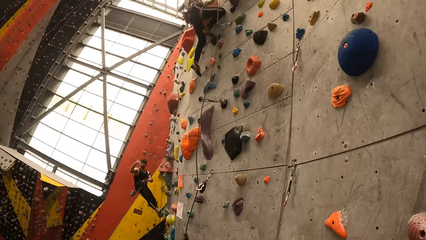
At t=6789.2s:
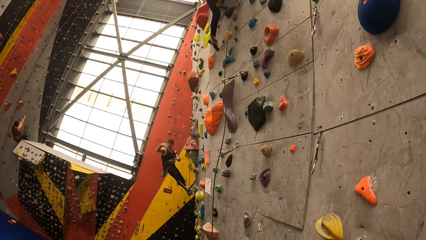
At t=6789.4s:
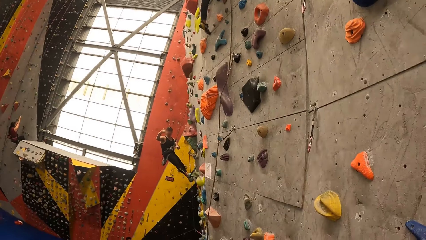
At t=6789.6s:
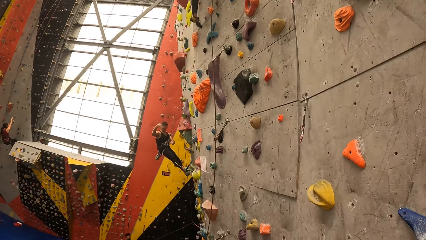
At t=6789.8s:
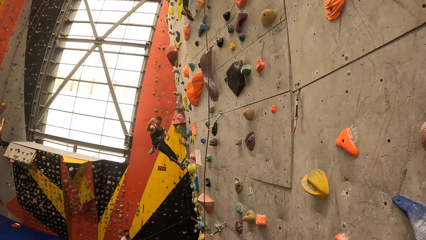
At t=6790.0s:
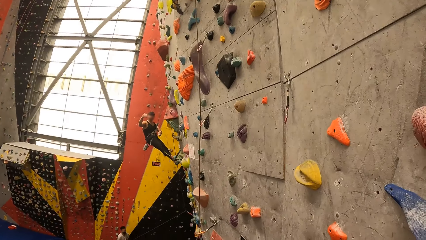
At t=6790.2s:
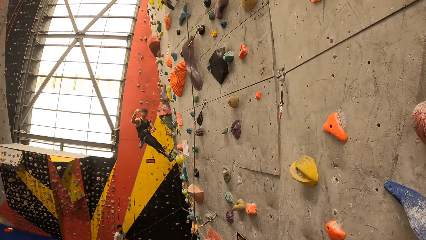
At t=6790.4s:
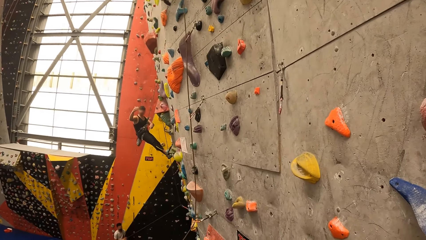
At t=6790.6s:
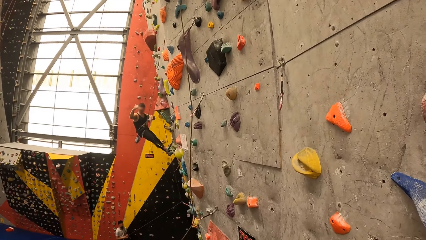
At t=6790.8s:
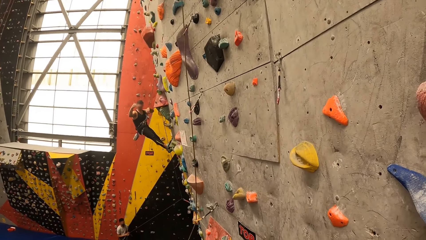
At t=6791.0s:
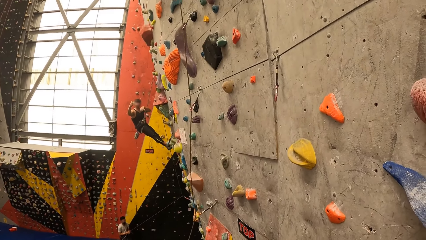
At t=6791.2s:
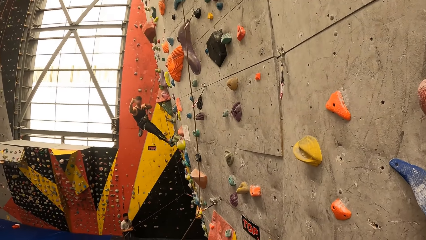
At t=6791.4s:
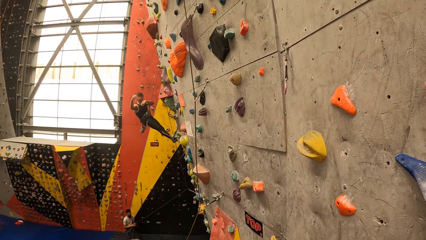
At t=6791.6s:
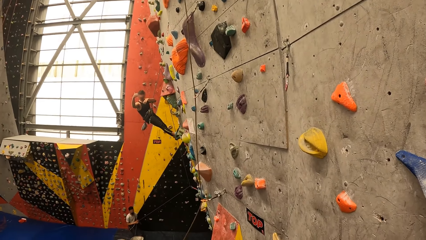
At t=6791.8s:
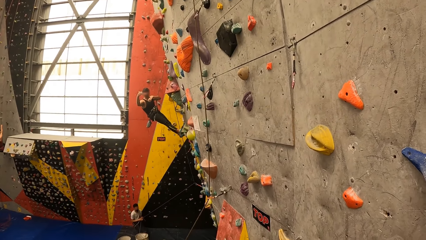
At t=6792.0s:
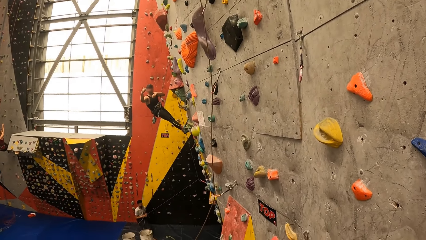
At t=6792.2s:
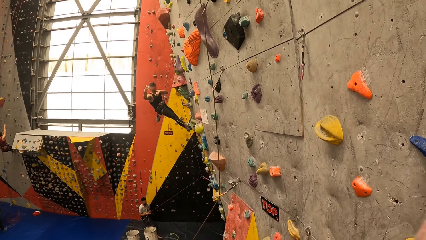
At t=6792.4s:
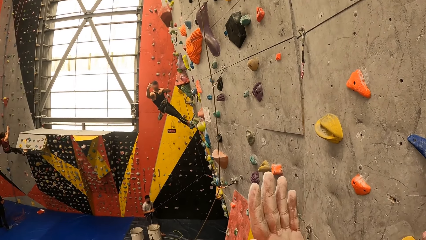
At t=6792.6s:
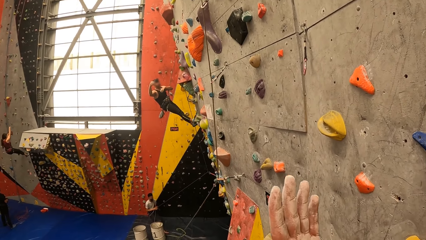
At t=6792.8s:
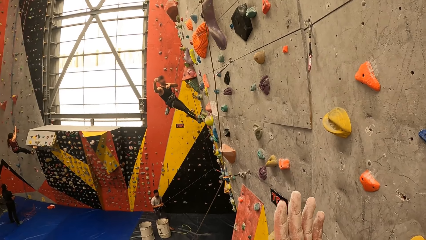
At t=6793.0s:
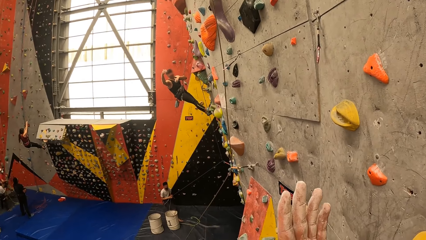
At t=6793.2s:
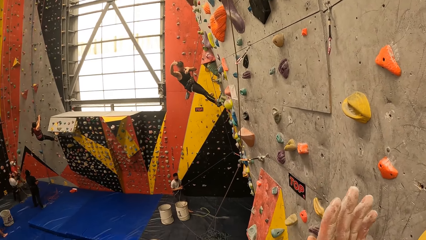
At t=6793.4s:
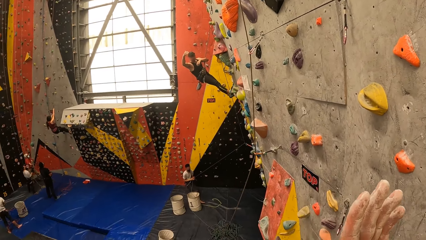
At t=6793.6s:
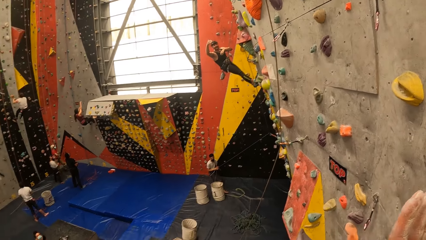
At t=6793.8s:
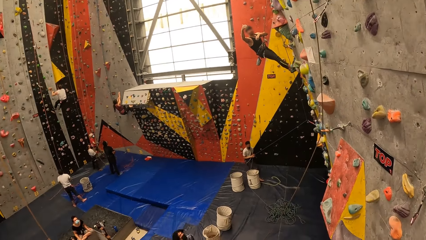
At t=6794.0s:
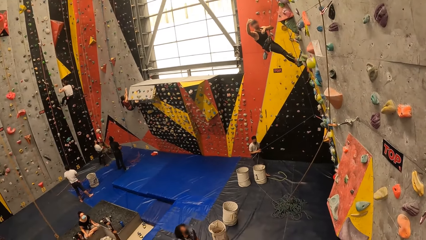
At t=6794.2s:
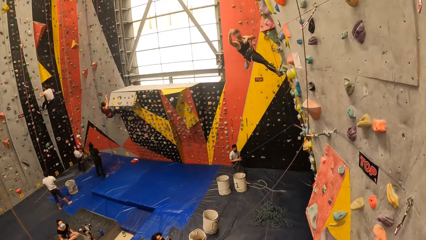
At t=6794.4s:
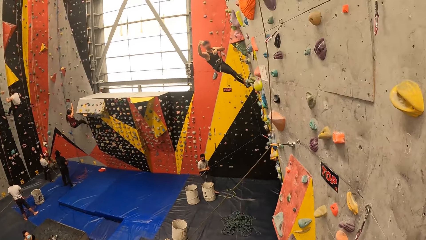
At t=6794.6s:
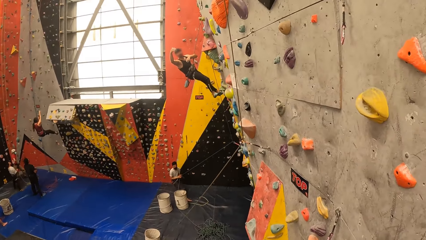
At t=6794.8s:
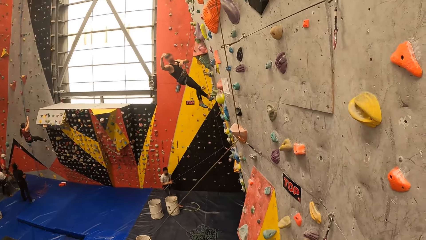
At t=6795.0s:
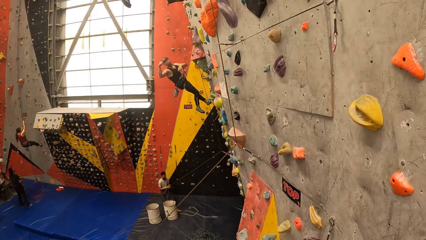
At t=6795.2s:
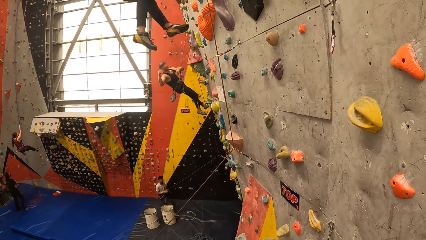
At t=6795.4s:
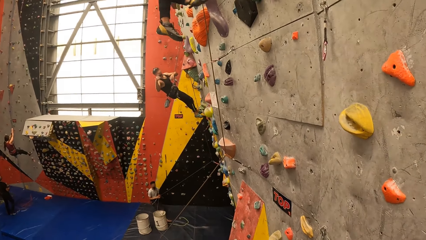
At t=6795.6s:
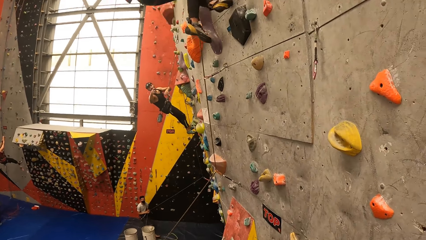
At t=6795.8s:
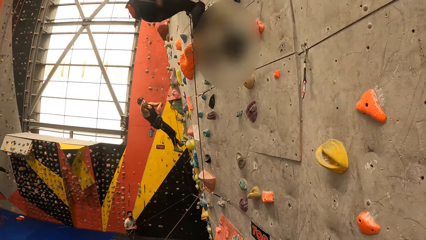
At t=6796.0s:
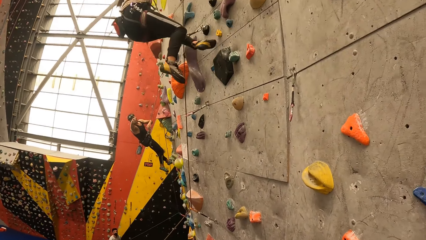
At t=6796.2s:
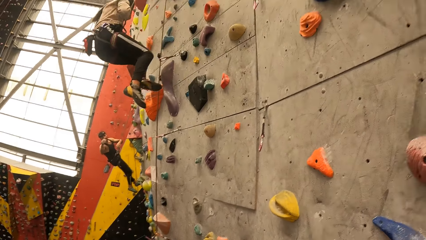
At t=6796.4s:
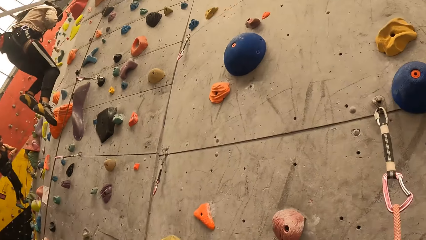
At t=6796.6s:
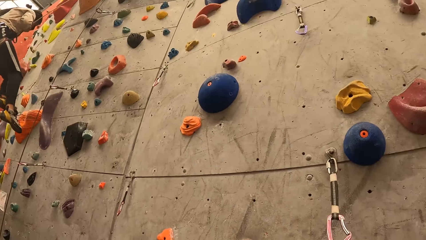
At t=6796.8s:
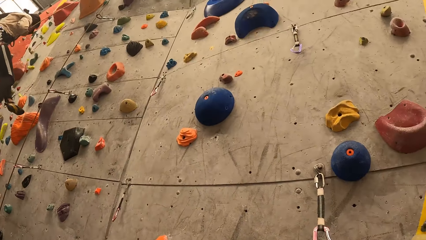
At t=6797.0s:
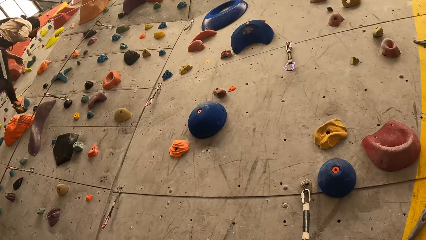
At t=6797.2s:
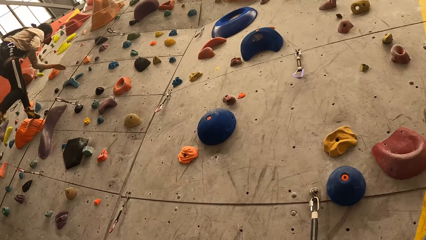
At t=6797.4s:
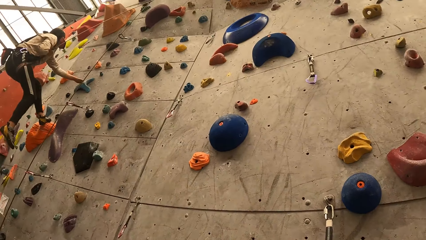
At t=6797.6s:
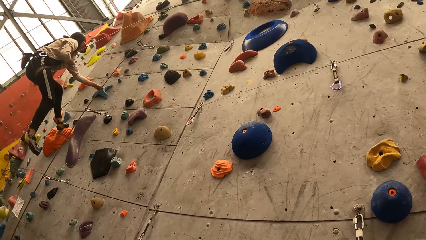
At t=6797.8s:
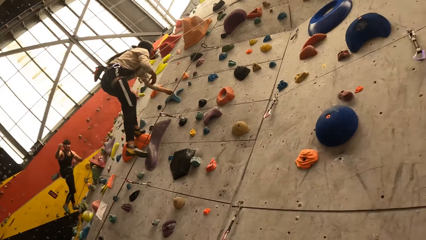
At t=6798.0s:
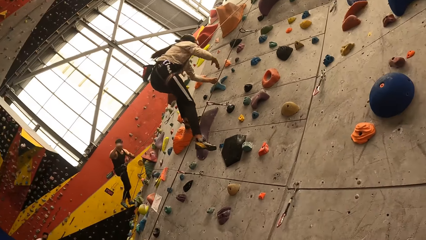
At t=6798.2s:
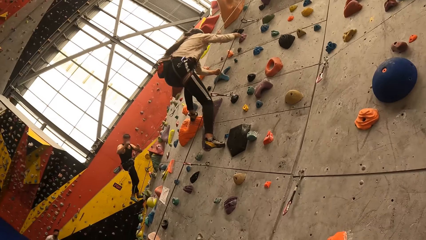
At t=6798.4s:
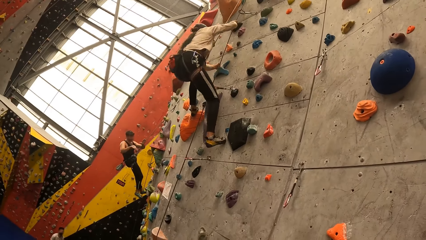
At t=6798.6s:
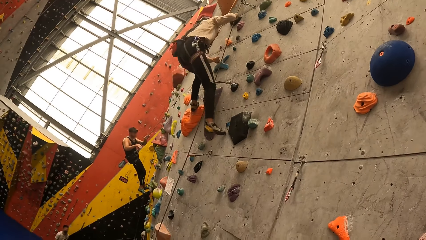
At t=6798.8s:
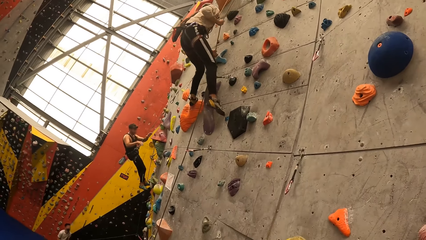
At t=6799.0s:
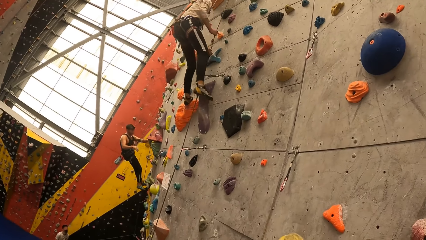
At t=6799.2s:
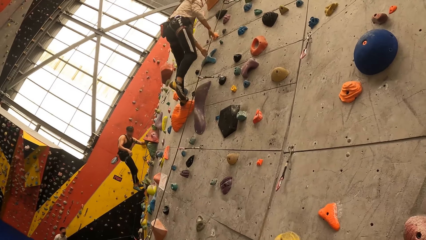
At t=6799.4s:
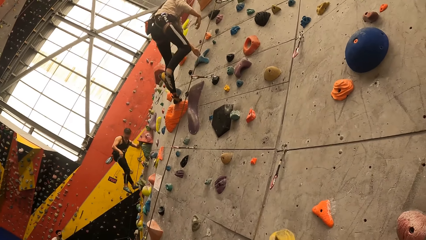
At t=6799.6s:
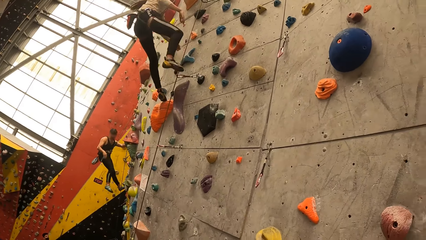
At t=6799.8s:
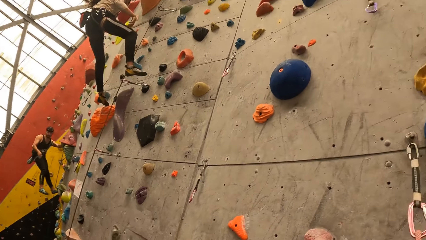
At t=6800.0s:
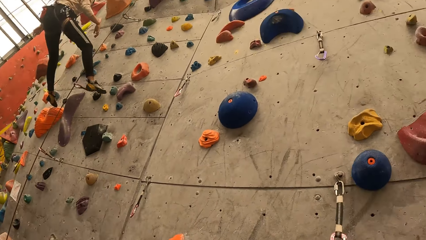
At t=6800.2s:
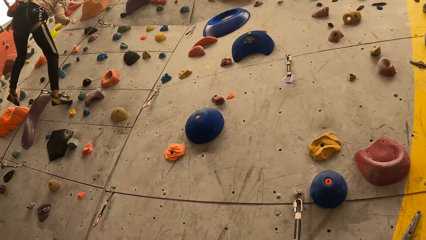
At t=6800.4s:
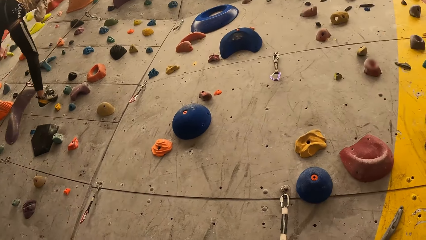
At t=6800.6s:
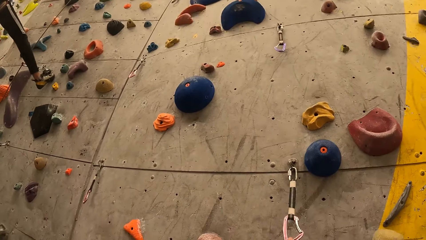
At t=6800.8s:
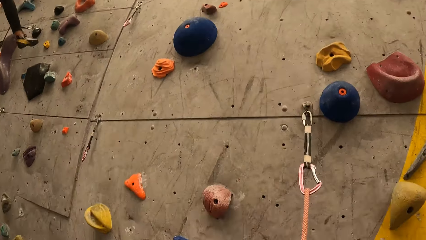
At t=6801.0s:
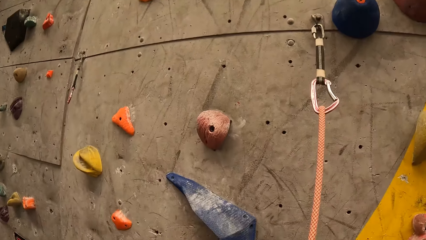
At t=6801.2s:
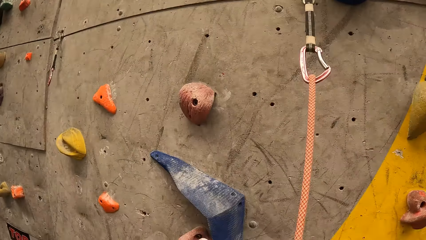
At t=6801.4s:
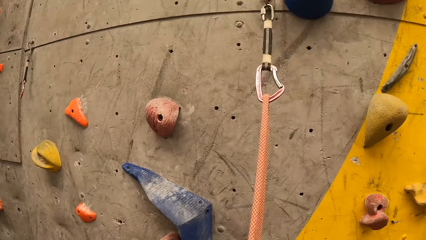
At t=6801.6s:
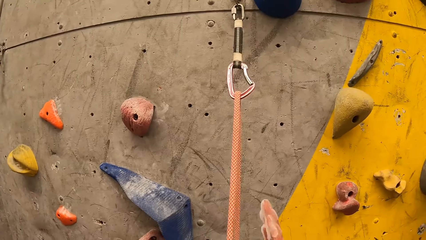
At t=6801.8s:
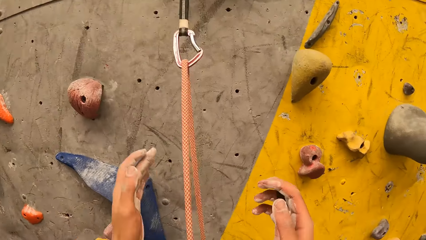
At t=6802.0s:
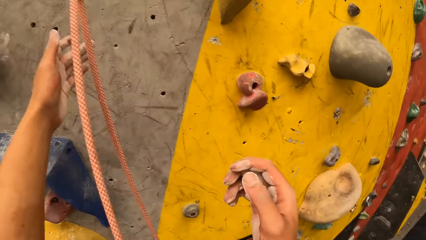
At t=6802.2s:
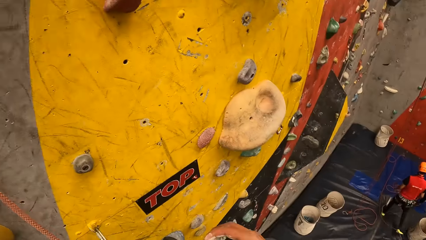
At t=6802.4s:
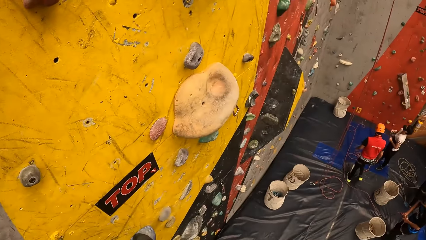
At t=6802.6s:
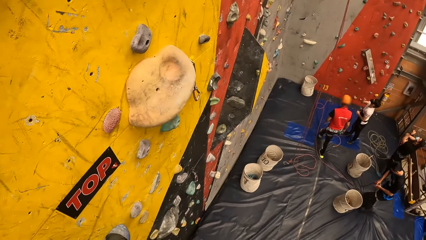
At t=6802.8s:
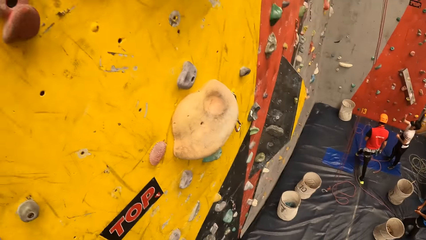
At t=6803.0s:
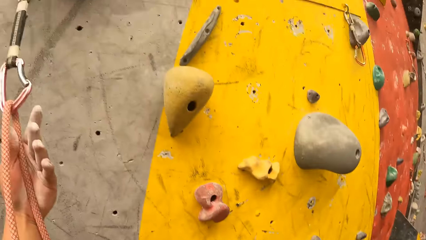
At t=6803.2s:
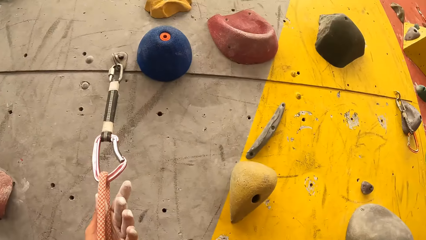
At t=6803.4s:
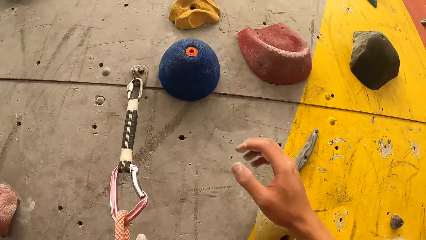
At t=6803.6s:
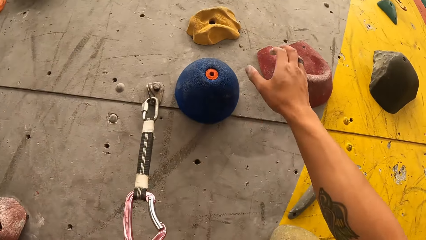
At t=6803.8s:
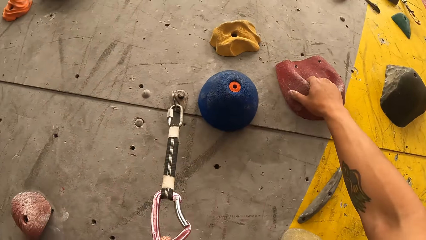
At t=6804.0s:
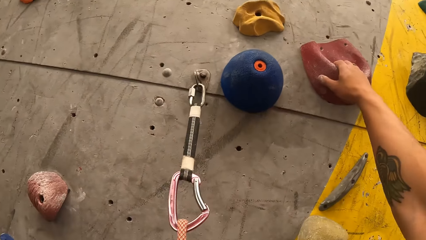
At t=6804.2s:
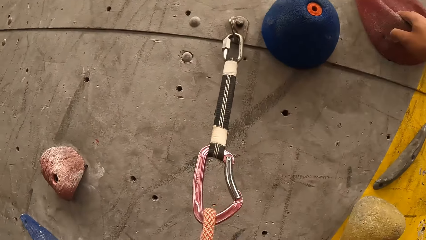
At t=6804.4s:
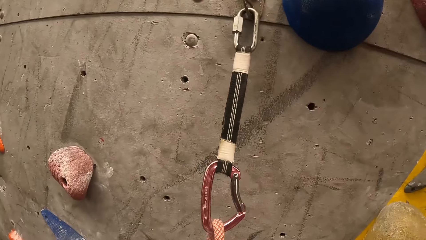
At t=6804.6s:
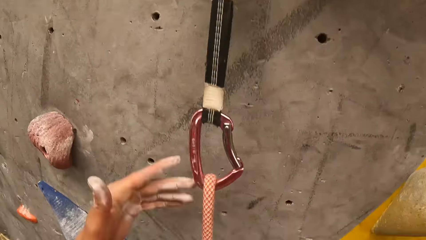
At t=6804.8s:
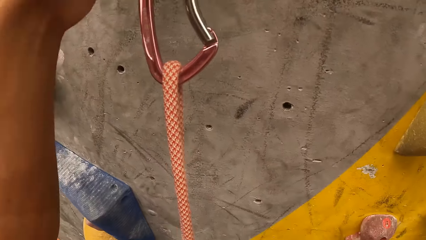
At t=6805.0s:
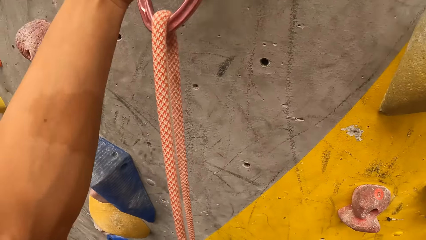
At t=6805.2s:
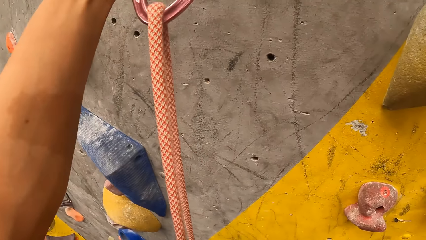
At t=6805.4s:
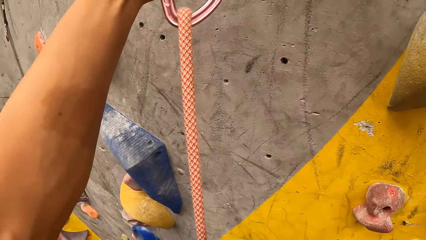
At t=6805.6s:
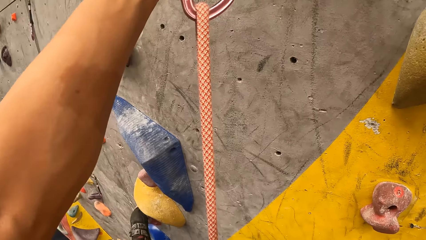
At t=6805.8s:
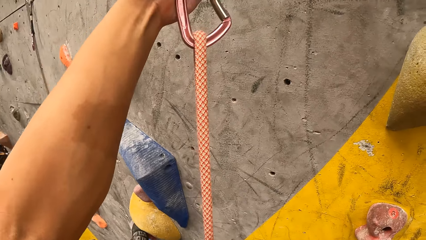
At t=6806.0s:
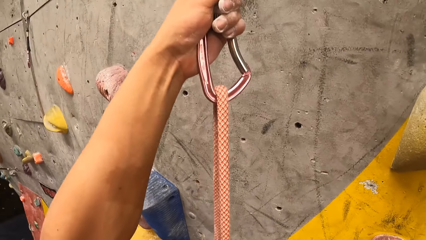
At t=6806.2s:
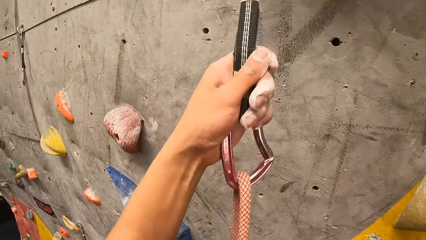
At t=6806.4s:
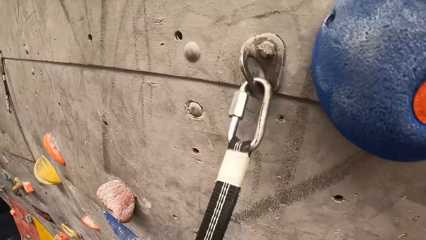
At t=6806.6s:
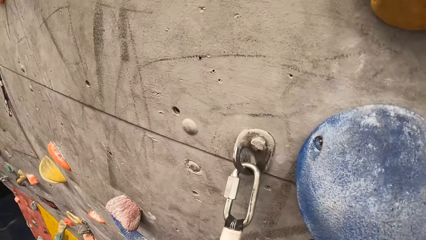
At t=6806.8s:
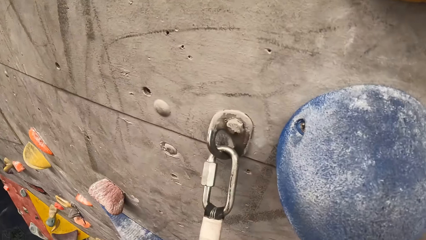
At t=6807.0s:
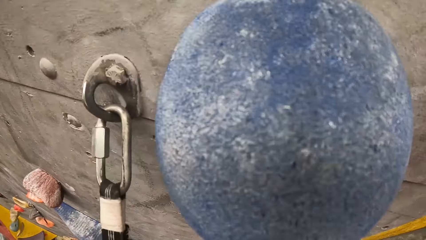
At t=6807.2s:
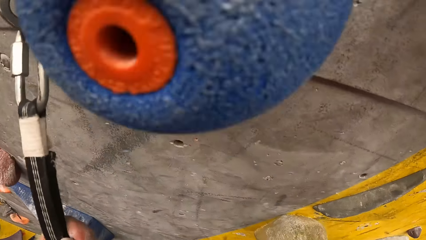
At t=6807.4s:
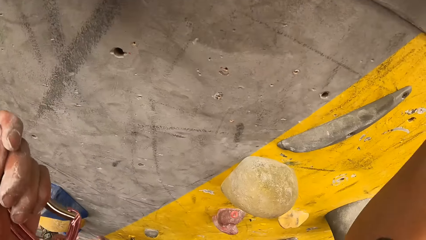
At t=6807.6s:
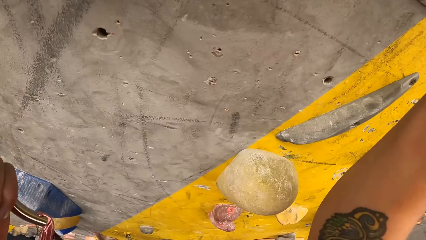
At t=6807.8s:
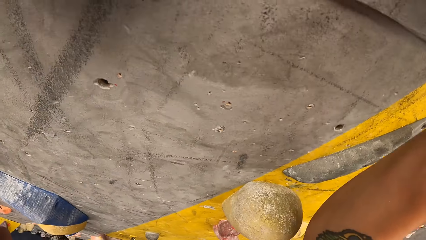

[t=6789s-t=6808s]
The camera wearer signals with the hand and looks around. They hold the climbing hold. They climb the bouldering wall. They hold the hook to the rope.
